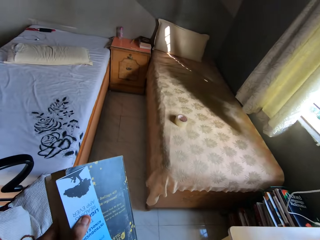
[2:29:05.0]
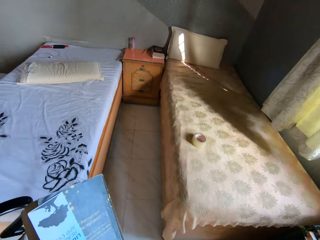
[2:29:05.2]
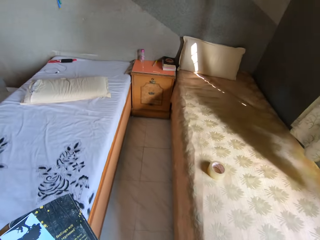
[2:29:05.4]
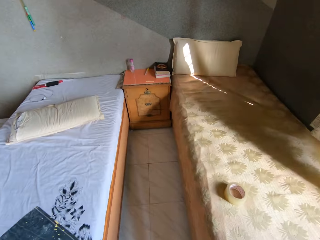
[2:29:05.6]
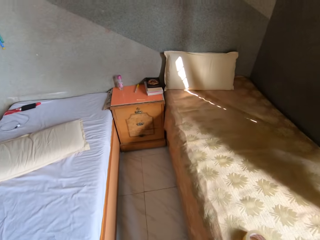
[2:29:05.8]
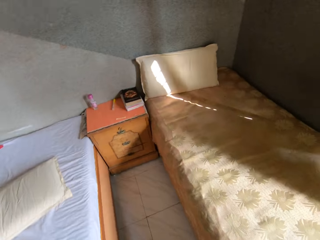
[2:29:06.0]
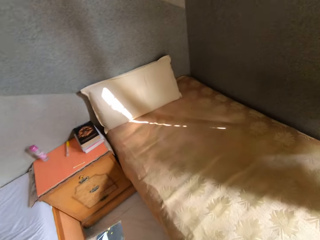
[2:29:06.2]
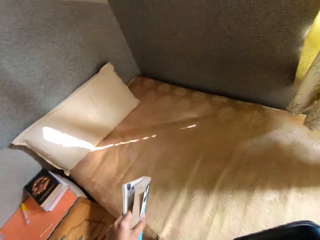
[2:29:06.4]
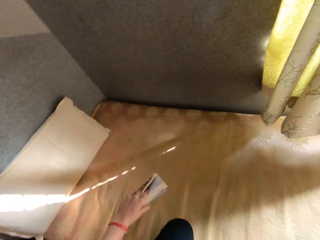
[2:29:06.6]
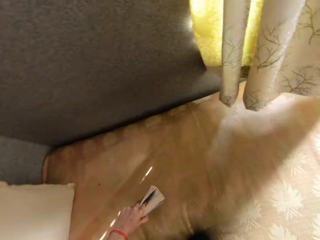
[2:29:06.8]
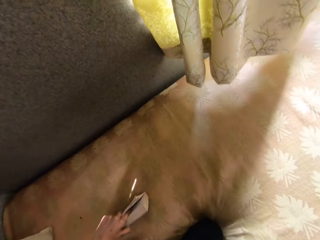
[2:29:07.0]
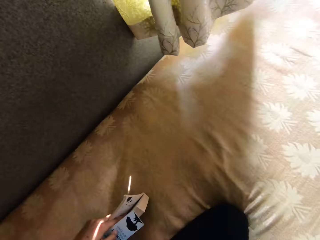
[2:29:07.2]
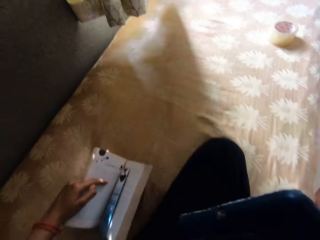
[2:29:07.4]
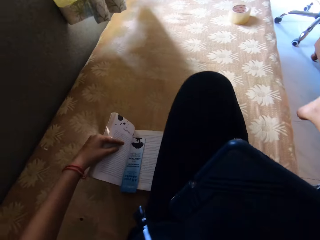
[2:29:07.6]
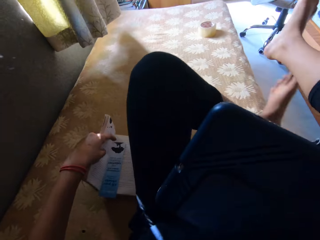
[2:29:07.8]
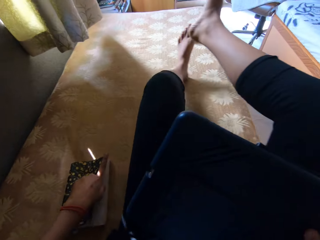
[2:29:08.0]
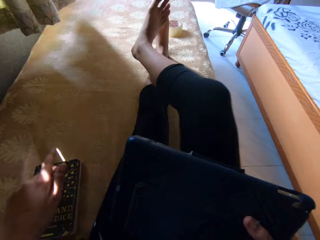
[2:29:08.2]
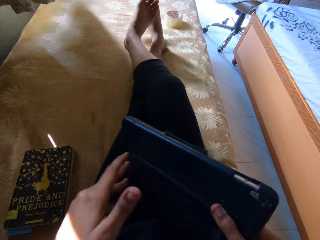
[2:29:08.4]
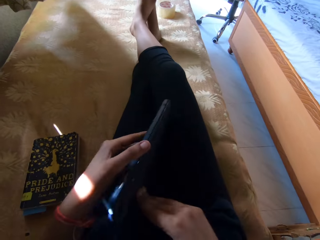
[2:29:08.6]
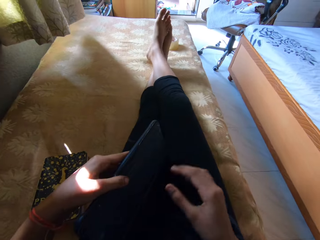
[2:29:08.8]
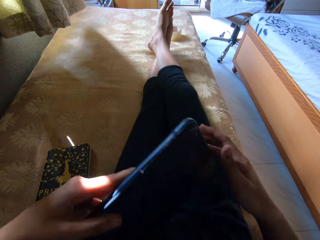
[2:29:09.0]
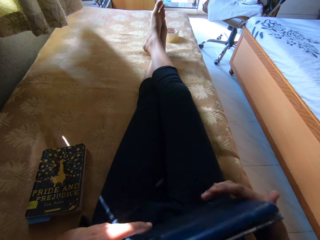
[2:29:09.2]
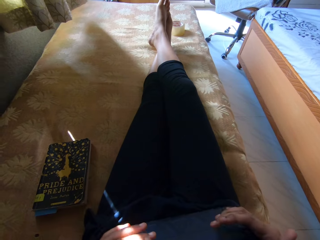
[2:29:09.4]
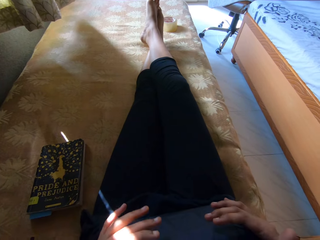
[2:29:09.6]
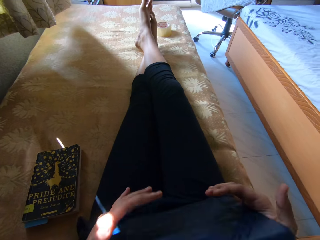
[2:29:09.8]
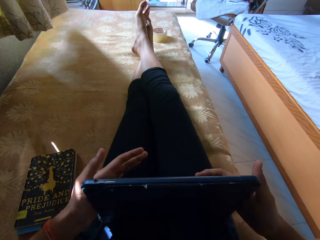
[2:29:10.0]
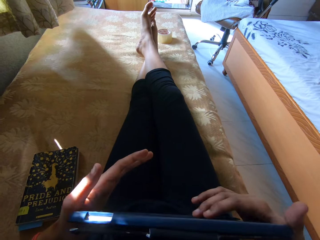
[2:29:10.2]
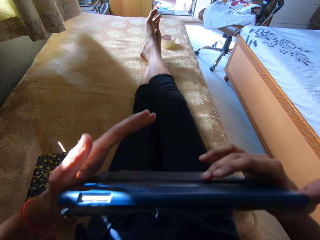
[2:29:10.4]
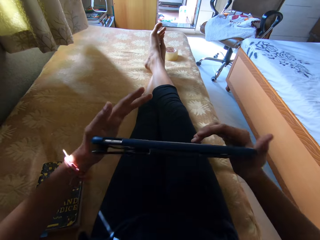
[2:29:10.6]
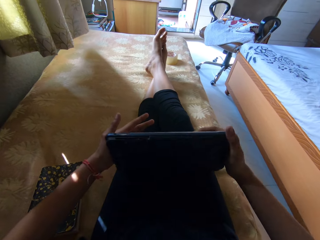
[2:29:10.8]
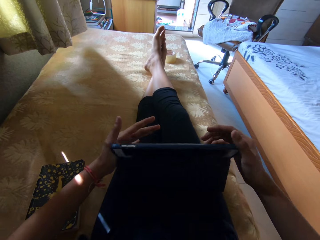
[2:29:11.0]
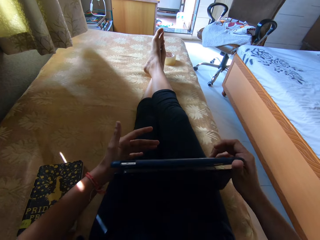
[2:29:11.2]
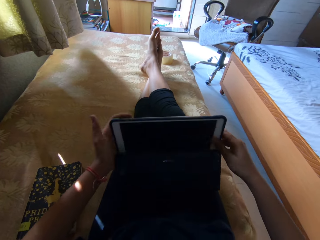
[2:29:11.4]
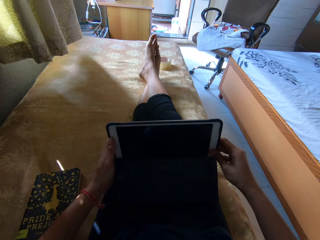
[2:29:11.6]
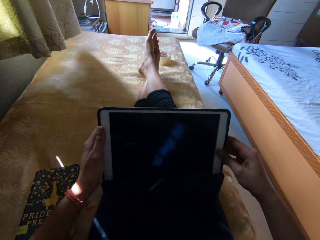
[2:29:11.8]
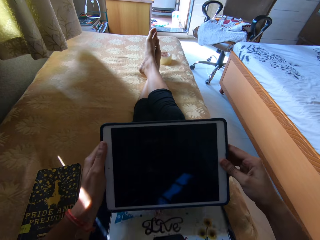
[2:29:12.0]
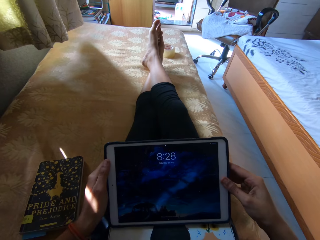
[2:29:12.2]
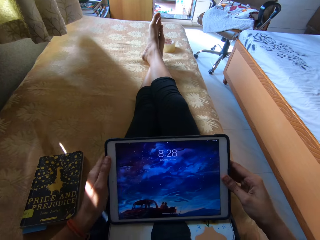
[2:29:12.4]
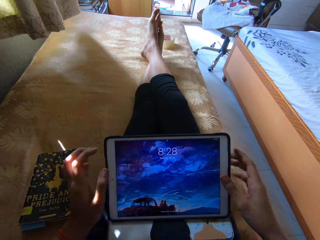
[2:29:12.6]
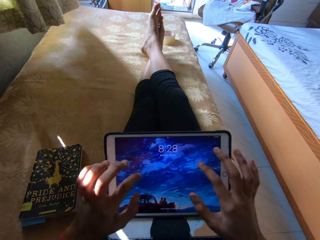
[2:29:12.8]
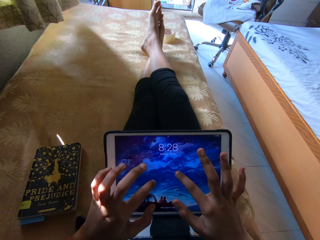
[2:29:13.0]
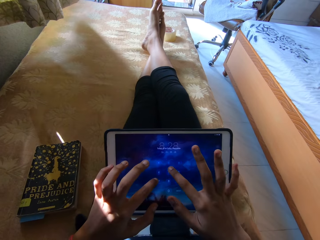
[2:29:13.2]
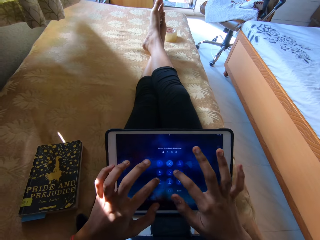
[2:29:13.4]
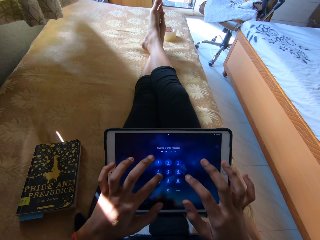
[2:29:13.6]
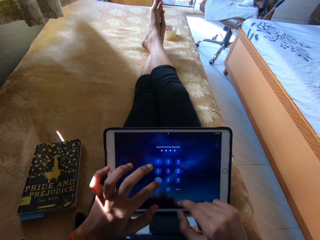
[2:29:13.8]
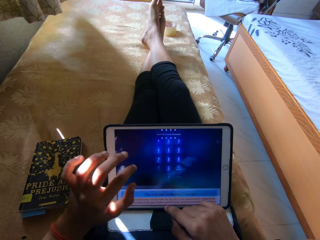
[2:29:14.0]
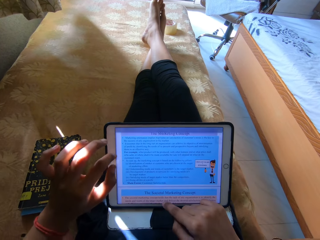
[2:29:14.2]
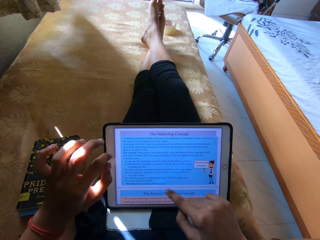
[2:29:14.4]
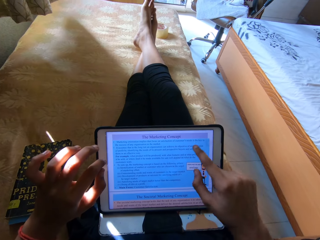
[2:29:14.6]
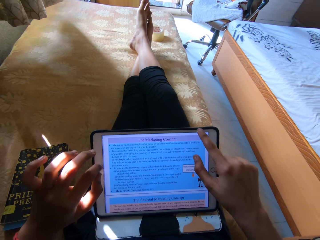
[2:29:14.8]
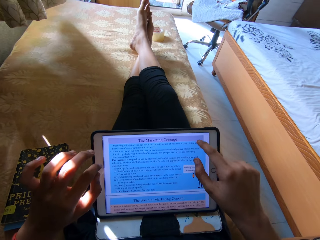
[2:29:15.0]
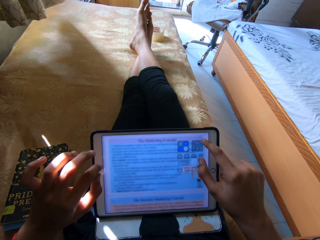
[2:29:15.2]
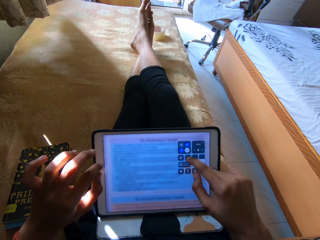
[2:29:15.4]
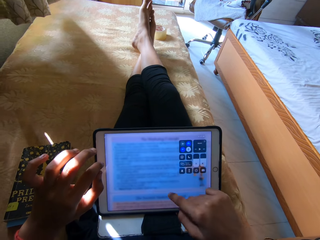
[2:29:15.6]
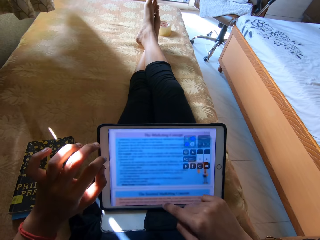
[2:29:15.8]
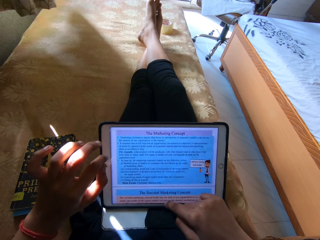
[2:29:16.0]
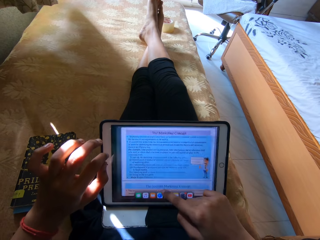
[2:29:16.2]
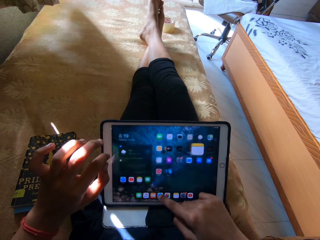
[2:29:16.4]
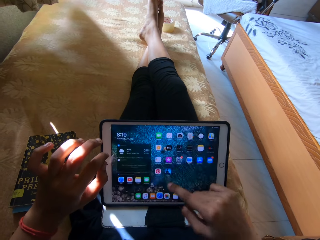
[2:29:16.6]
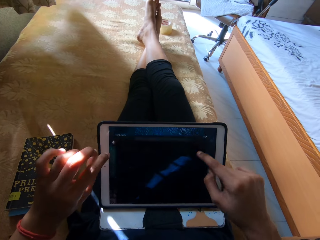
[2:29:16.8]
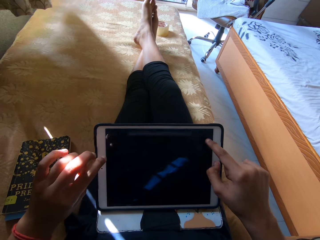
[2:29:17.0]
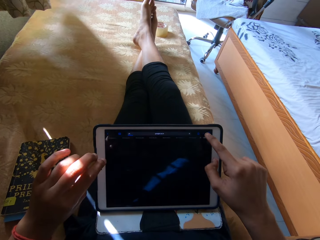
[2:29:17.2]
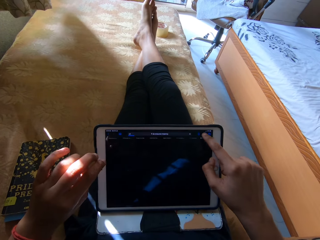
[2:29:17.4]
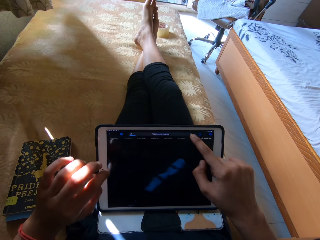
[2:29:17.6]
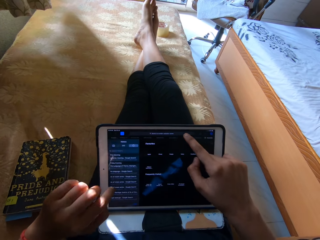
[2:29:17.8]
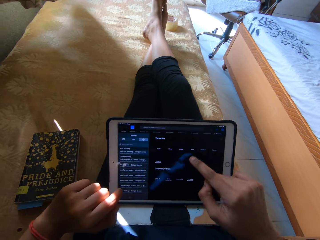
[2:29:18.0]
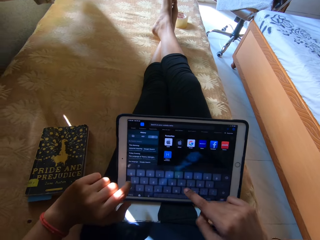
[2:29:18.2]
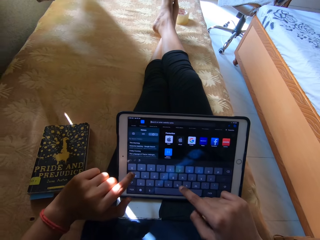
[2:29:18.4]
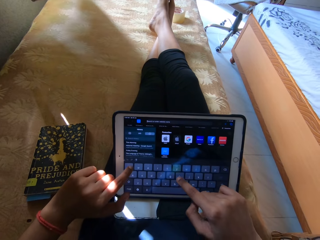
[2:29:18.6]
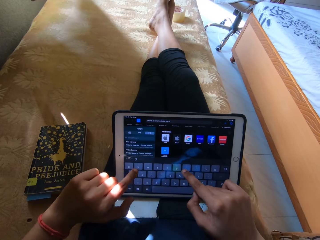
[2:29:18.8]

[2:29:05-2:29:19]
The camera wearer walks to the bed and sits on the bed. She opens her tablet phone. She opens a case of the tablet. She dials the tablet phone. She unlocks the tablet. She scrolls the tablet phone with her finger. She touches the tablet.

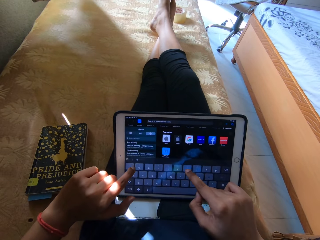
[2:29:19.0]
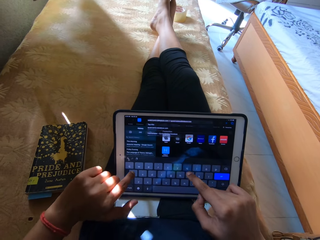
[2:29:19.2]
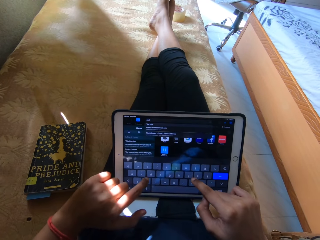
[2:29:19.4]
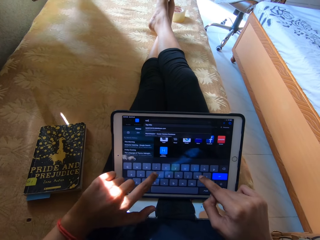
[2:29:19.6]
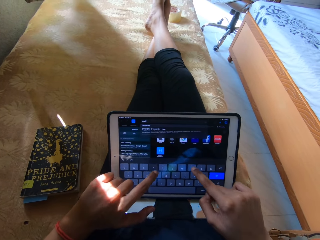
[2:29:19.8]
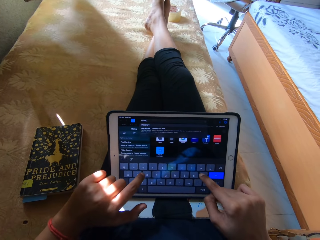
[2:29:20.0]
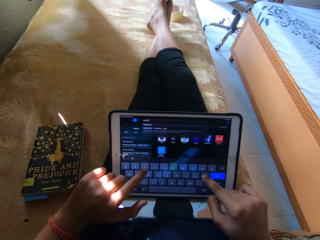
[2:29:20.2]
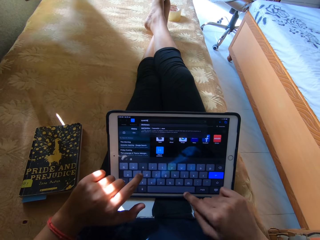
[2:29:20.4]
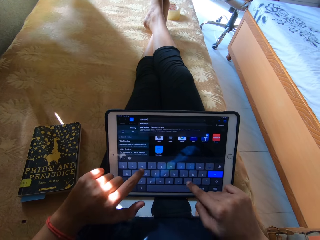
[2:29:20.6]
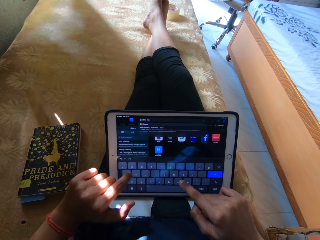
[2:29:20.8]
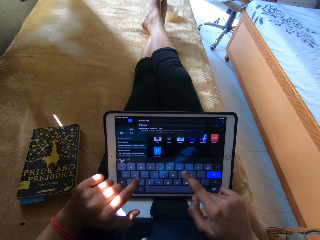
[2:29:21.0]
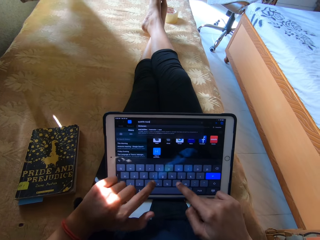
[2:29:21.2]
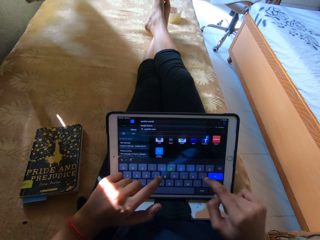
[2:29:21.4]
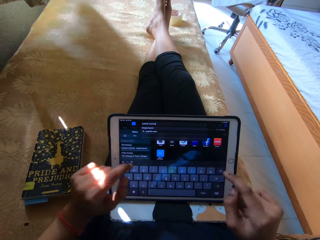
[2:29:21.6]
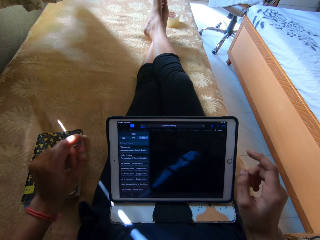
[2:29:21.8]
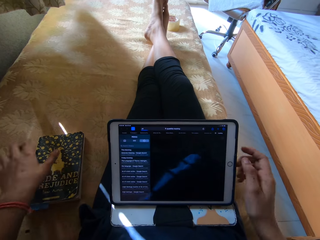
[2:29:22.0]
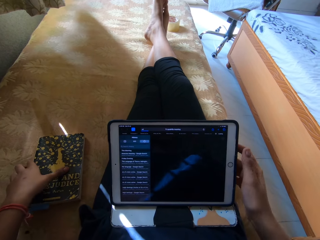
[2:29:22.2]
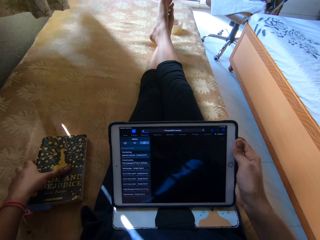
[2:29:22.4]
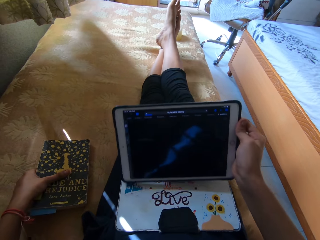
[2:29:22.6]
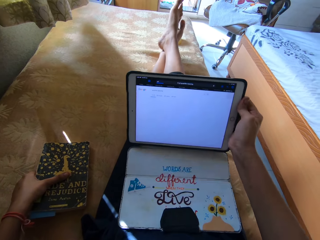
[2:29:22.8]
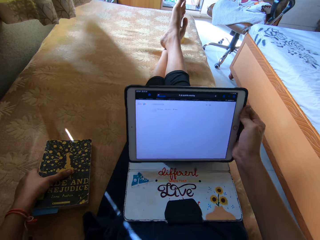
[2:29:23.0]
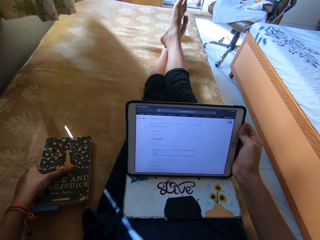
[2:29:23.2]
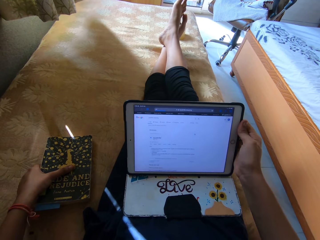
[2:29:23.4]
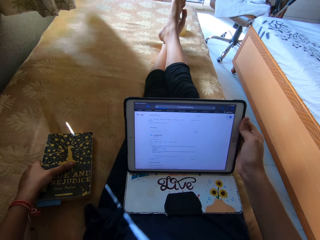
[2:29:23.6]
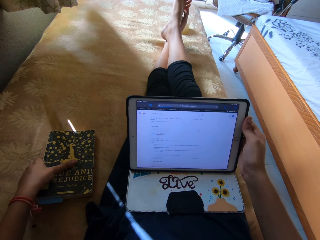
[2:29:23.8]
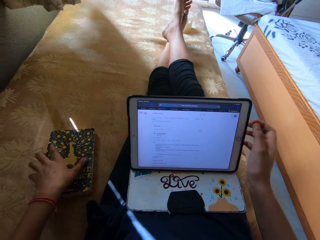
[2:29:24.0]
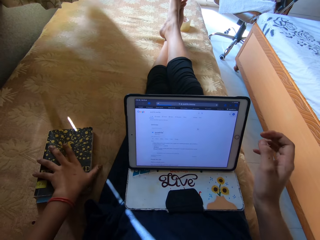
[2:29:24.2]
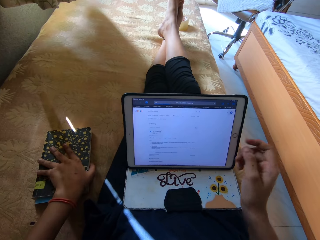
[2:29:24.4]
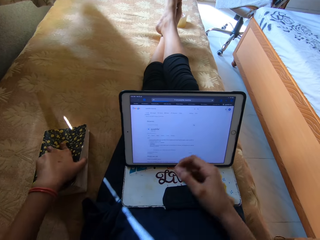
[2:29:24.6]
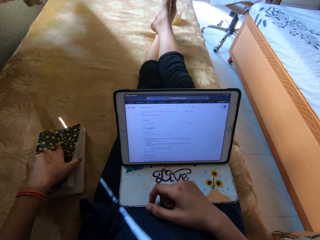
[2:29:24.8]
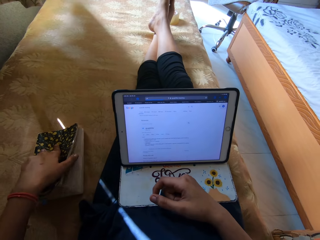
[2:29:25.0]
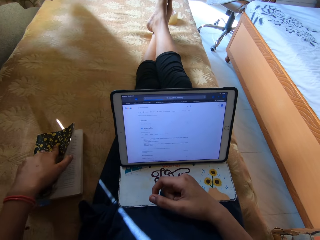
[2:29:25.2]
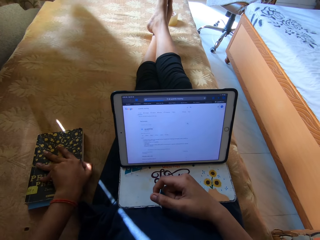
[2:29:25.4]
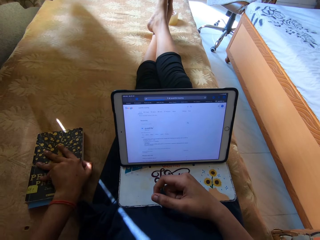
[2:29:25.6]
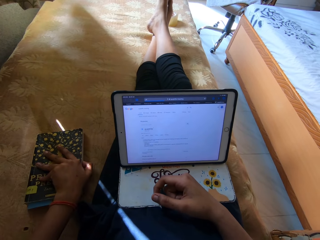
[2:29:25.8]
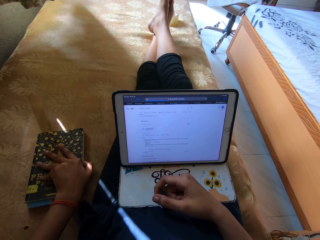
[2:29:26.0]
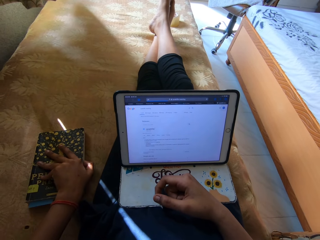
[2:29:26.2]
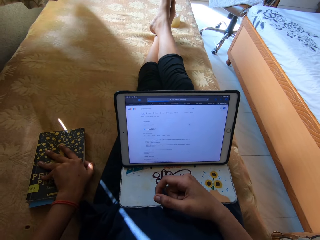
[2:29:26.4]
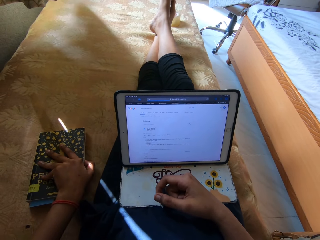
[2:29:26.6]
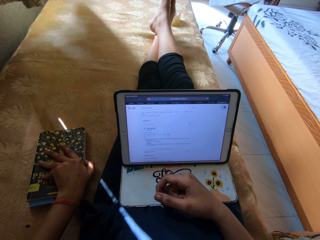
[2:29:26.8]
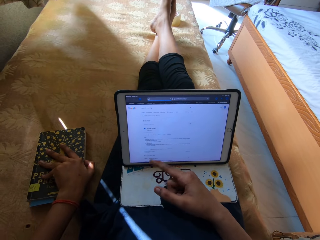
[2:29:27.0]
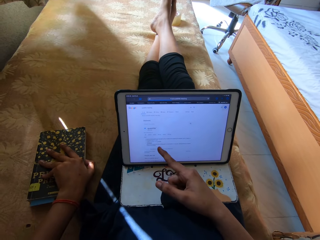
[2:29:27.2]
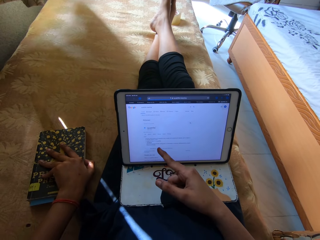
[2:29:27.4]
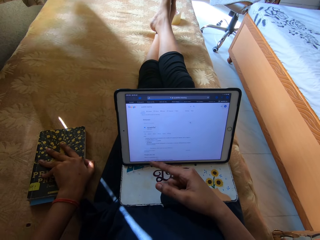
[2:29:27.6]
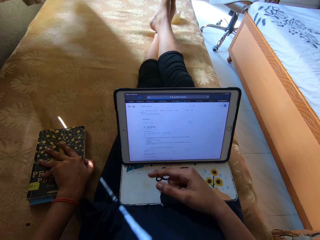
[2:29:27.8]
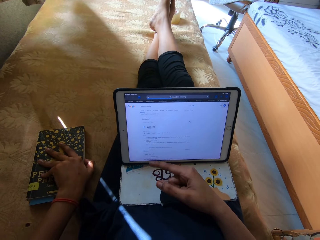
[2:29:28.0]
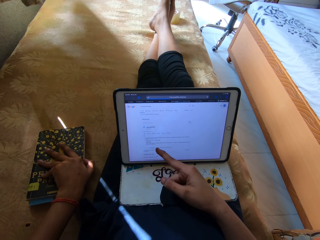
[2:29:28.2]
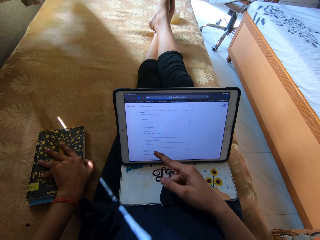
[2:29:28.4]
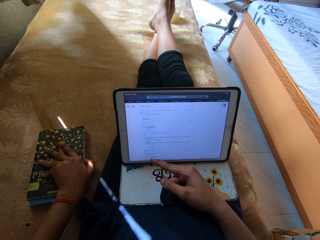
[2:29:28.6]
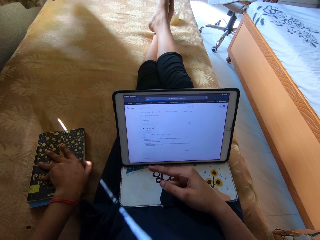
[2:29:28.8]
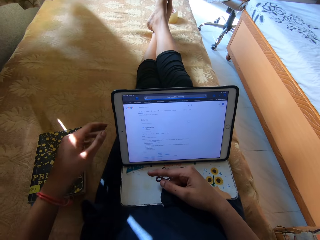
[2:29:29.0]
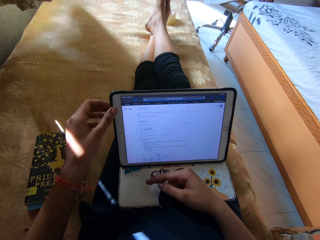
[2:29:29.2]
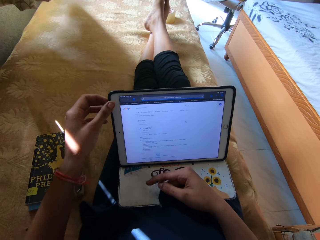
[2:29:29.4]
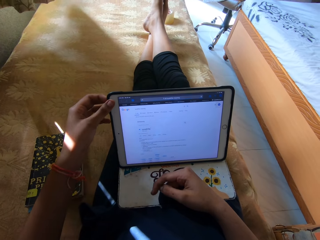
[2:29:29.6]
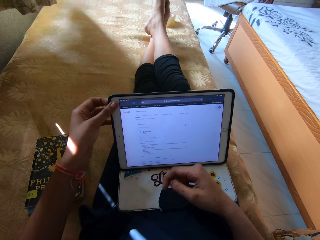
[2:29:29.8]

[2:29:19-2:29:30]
The camera wearer touches a tablet. She dials her tablet phone. She moves the tablet. She opens the book pages. She reads at the tablet phone.
